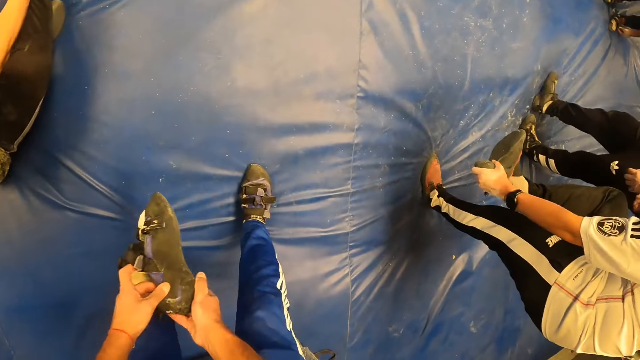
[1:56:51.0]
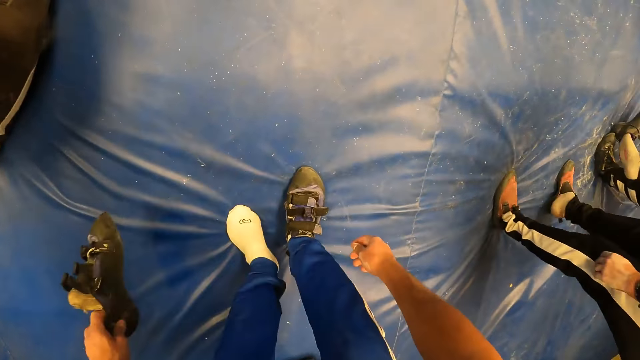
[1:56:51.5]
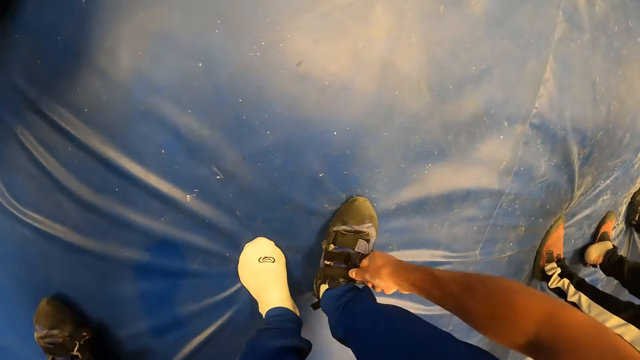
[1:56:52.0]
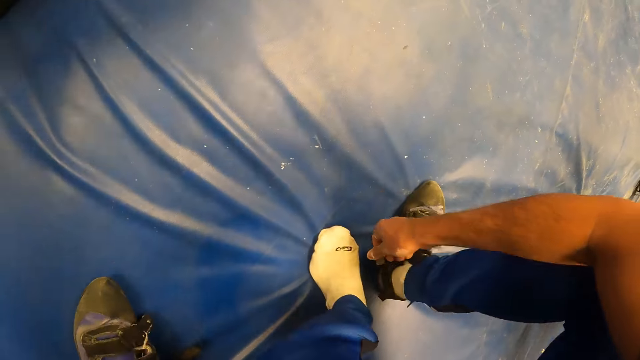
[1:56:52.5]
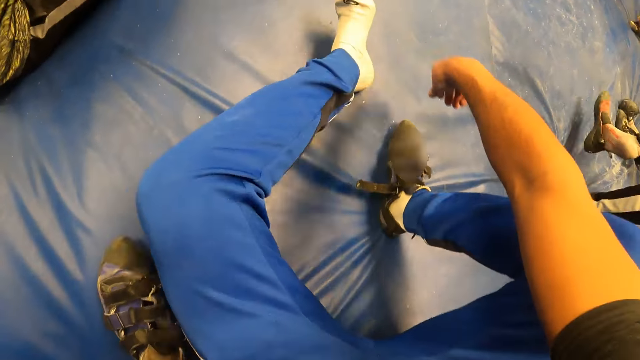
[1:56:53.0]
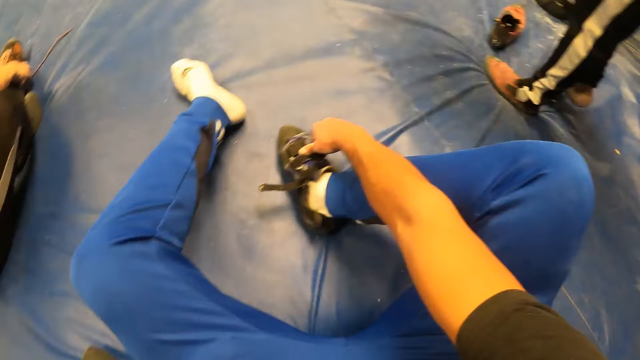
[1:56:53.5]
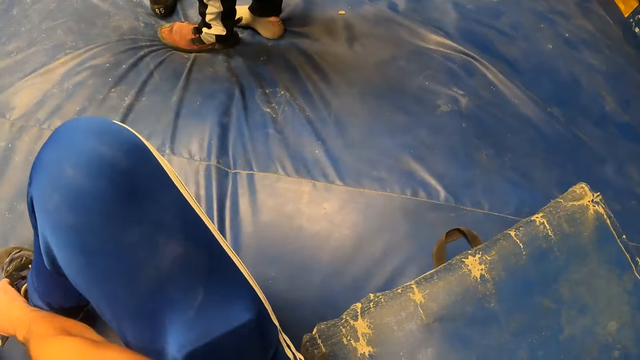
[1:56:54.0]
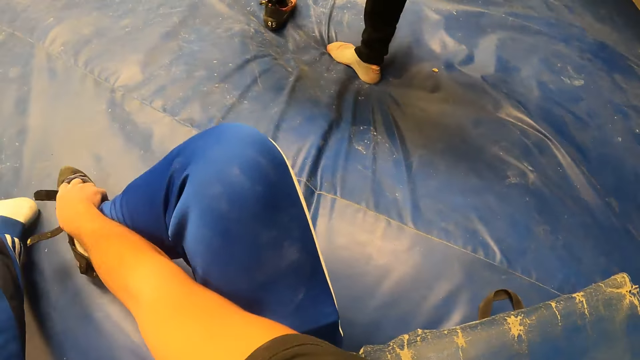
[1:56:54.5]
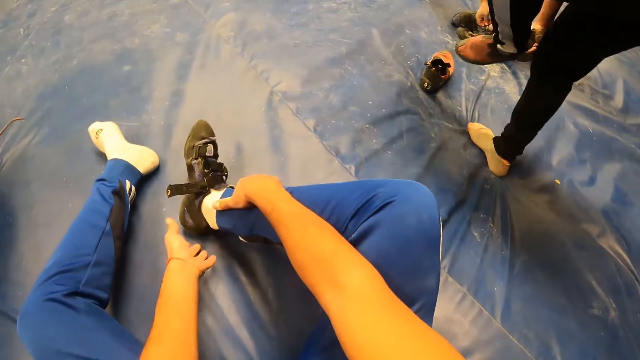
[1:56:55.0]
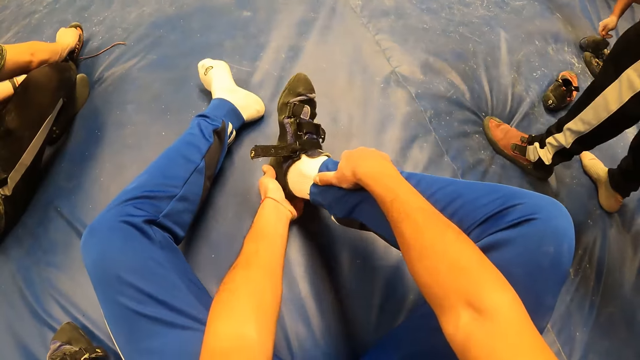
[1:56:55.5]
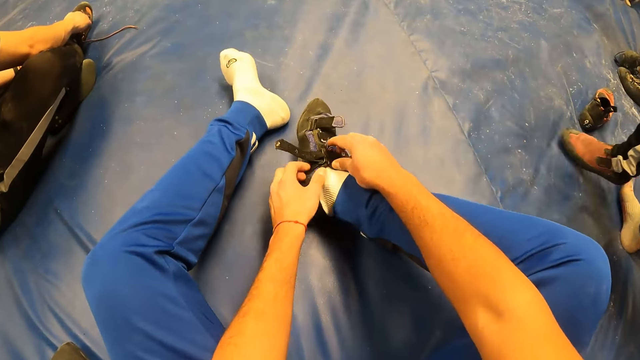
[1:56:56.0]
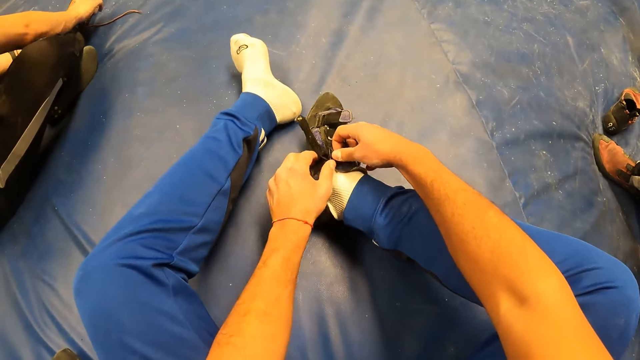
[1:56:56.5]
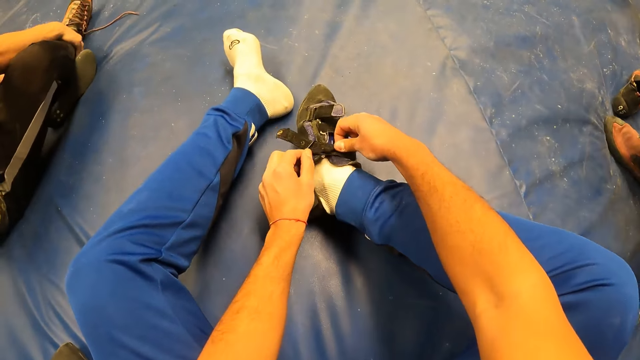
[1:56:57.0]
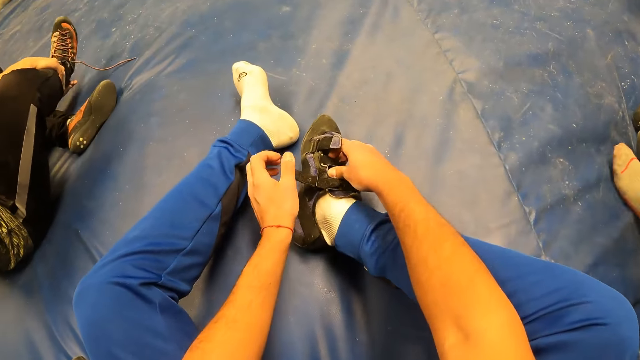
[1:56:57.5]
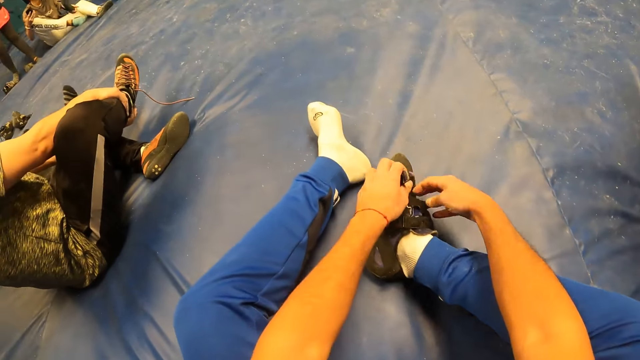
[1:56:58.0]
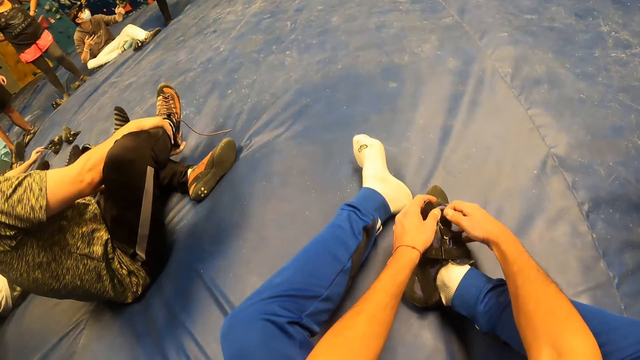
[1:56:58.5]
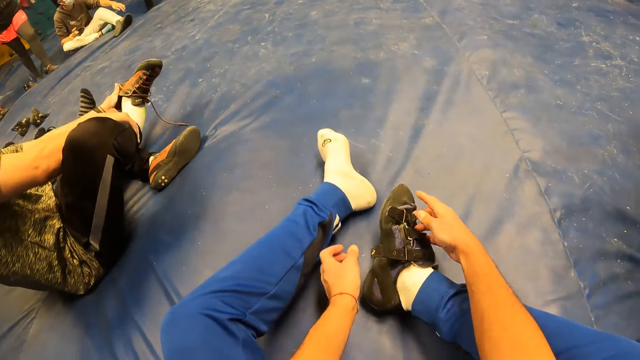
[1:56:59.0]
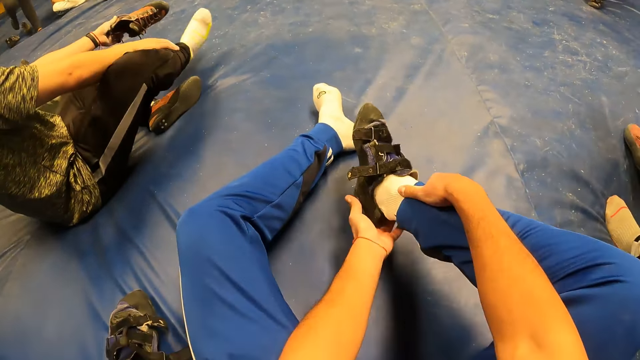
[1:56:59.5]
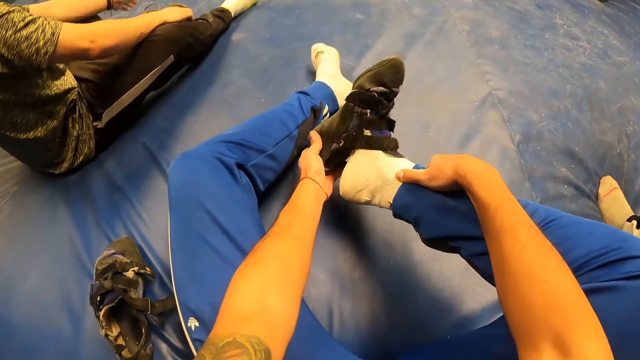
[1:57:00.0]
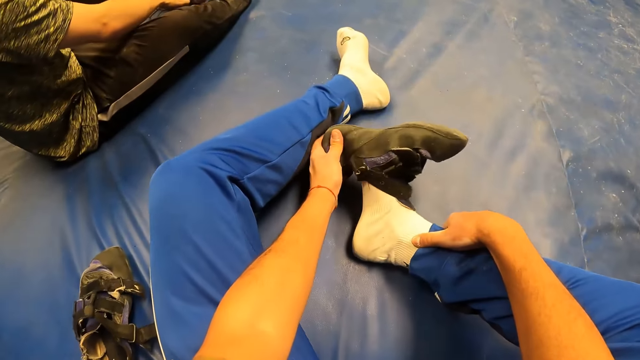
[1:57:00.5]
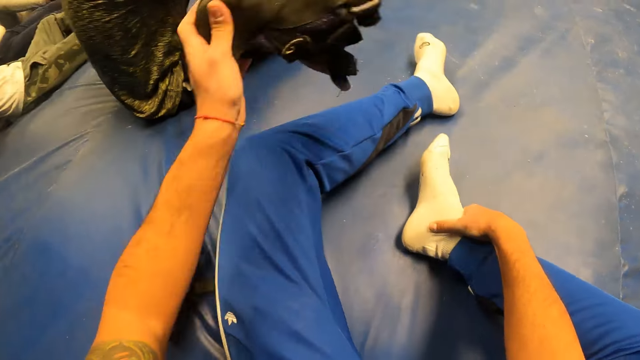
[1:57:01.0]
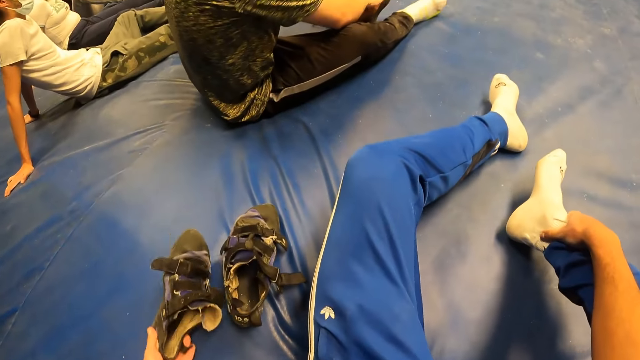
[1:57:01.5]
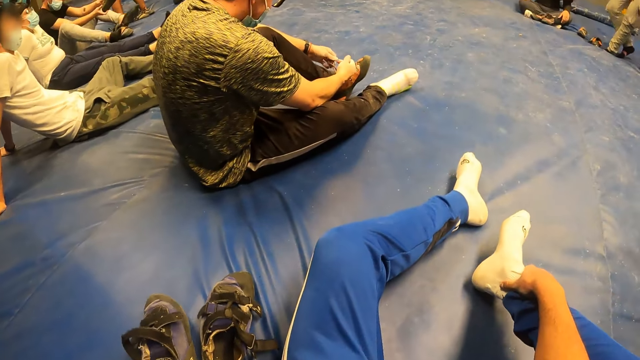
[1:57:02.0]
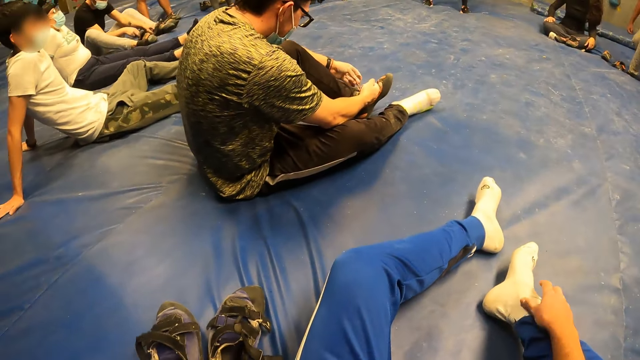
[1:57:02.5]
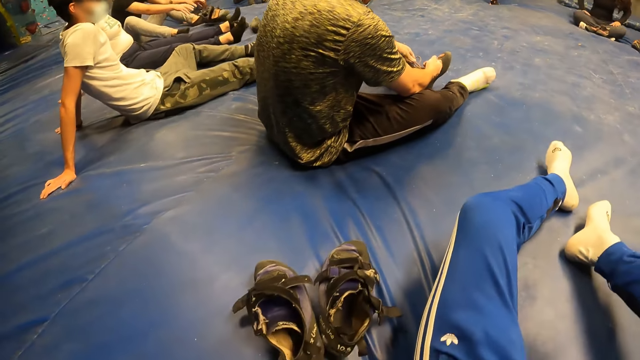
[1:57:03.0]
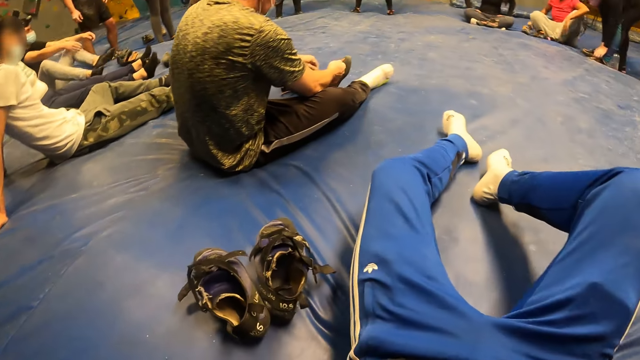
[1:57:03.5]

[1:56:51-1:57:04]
The camera wearer holds his sandal with his right hand. A man removes a shoe. The camera wearer passes the sandal from his right hand to his left hand. He squats. He drops the sandal in his left hand on the crash pad. He sits on the crash pad. He unbuckles the sandal on his right foot with his right hand. The man drops the shoe and lifts a leg. The camera wearer looks around. He removes the shoe. He unbuckles the sandal on his right foot with both hands. Another man removes the shoe. He removes the shoe again. The camera wearer removes the sandal from his right foot with his left hand. He drops the sandal in his left hand on the crash pad.

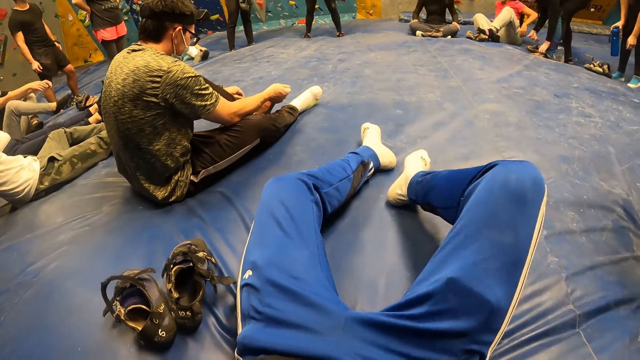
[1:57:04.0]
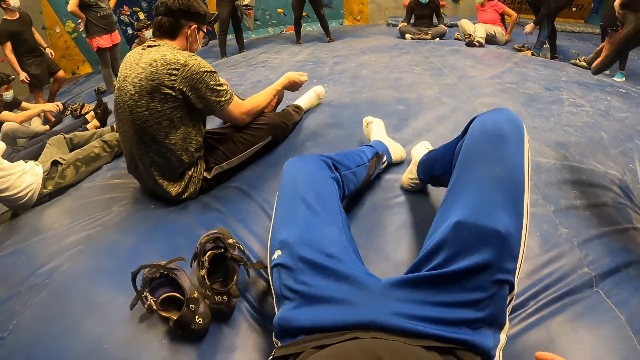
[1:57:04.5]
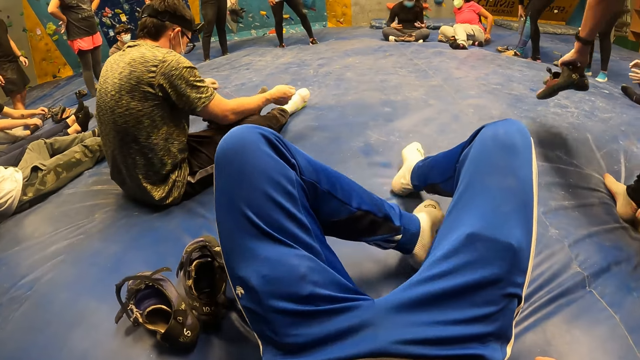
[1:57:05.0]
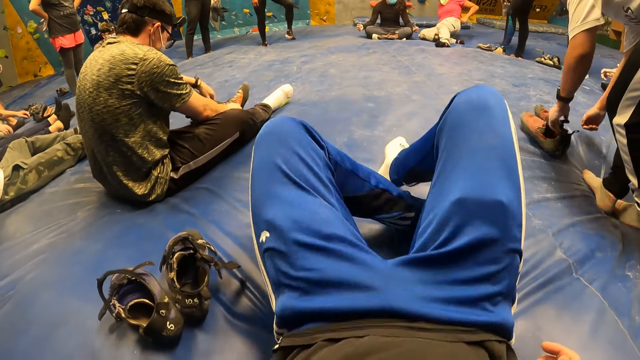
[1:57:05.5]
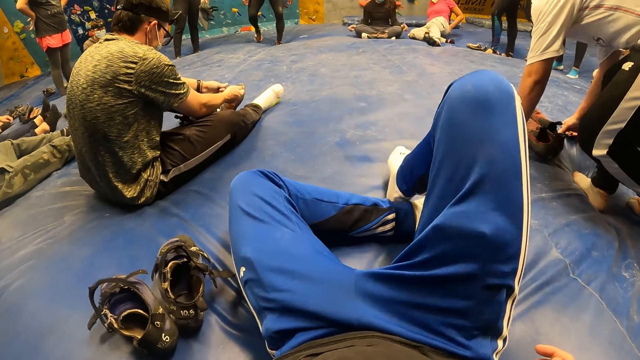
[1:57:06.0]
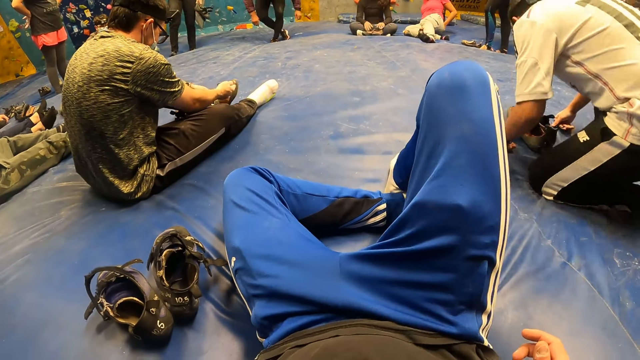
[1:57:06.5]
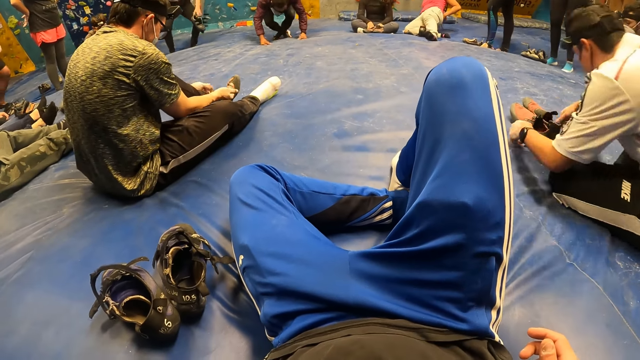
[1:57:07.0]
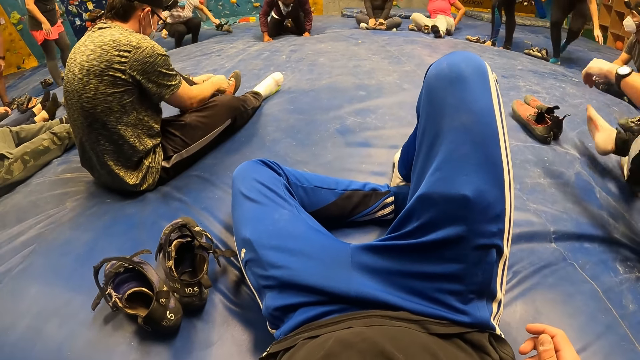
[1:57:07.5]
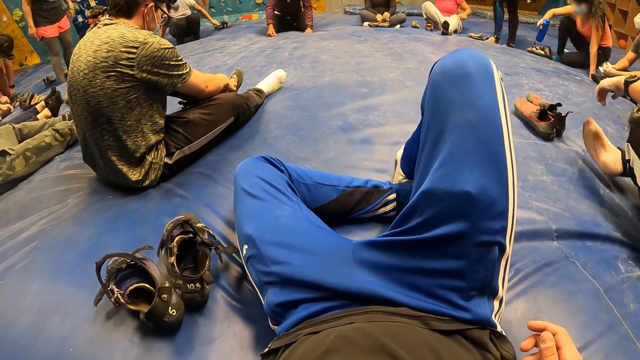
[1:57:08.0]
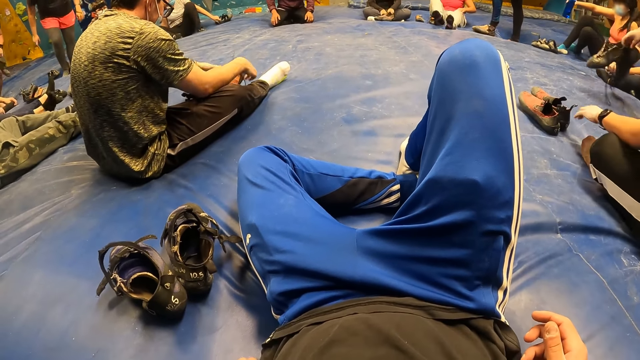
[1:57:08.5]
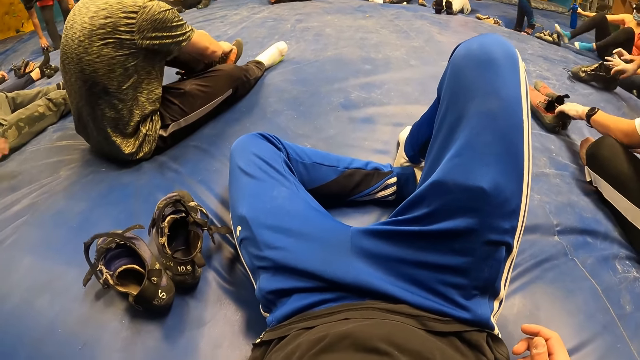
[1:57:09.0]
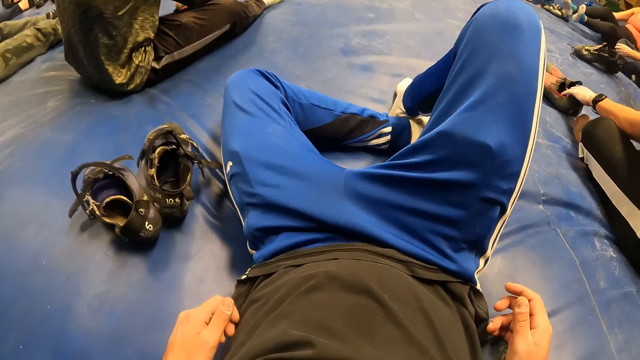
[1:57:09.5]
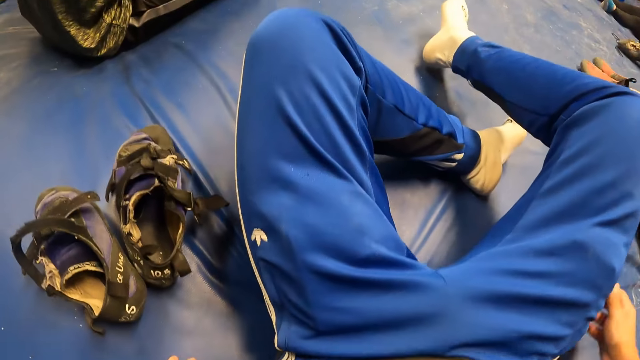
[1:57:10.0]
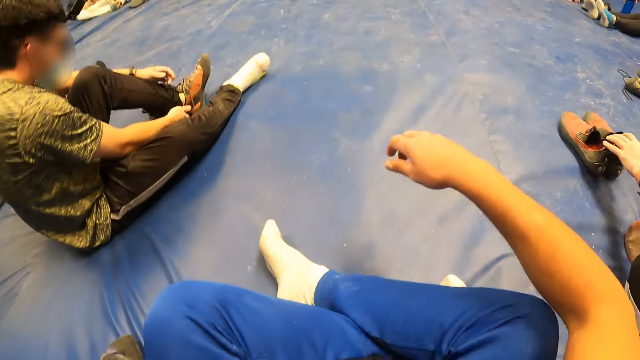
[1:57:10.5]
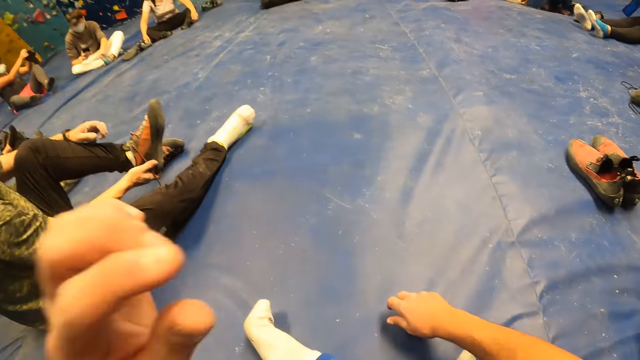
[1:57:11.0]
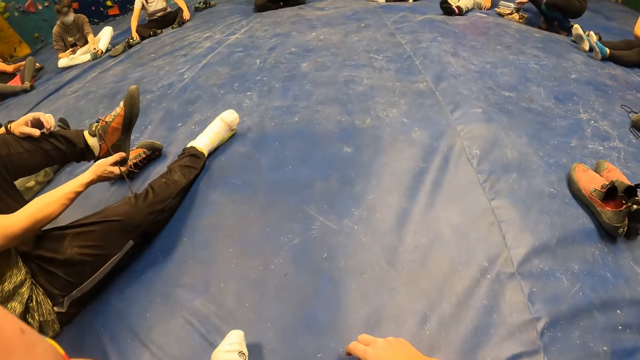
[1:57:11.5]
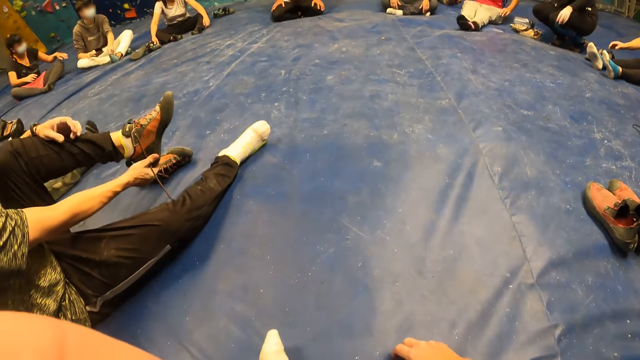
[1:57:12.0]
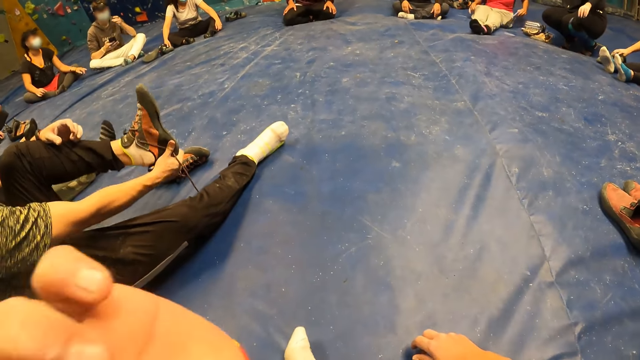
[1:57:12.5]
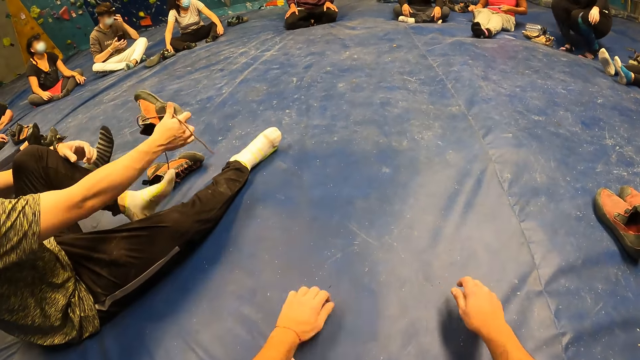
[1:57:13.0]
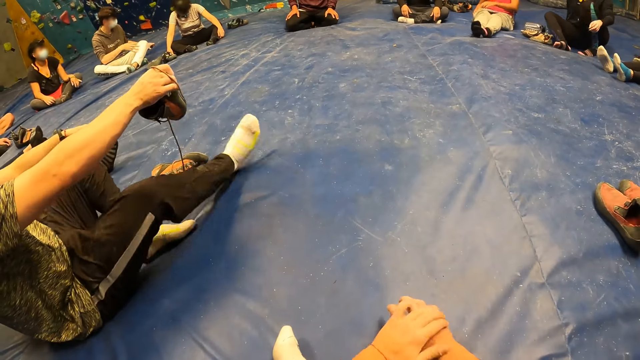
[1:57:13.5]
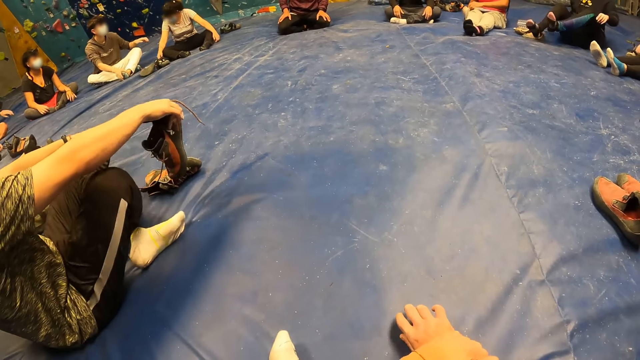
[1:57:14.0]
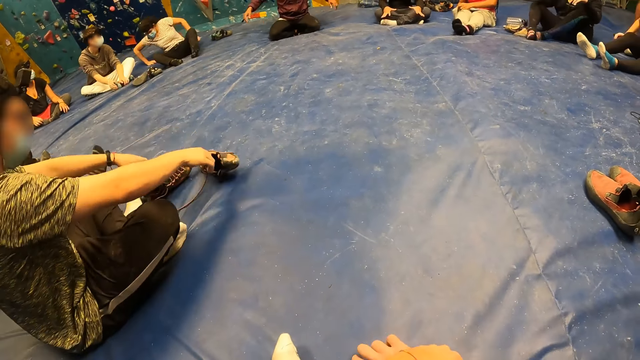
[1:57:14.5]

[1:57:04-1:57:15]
A man drops shoes and sits down. Another man sits down. A lady sits down. Another lady sits down. The camera wearer moves forward. He touches his face with his left hand. He lifts a hand. He lowers the hand.
